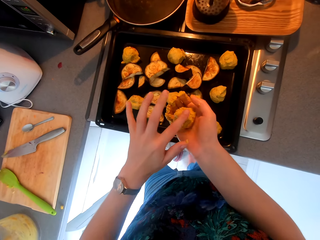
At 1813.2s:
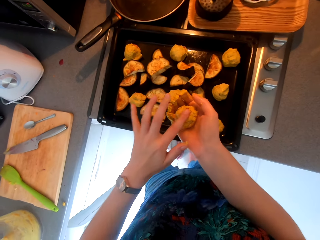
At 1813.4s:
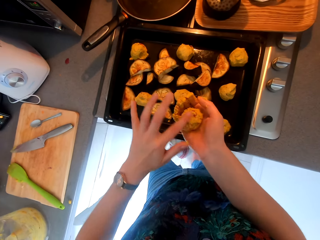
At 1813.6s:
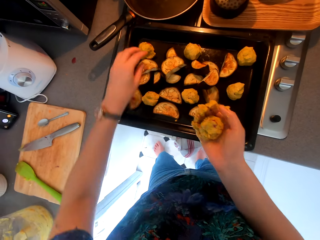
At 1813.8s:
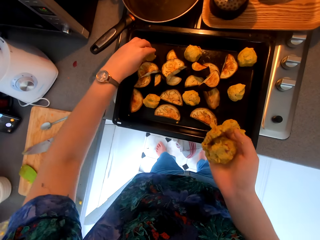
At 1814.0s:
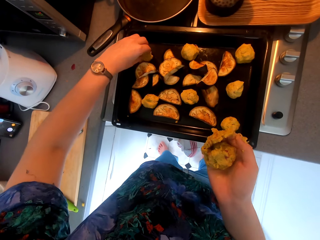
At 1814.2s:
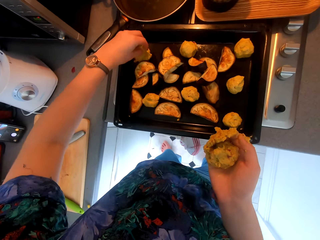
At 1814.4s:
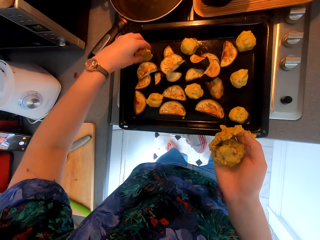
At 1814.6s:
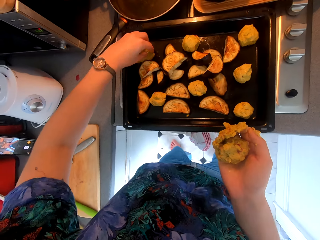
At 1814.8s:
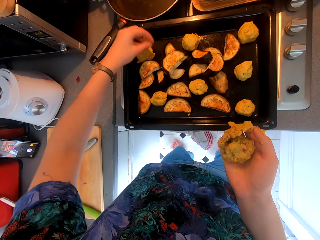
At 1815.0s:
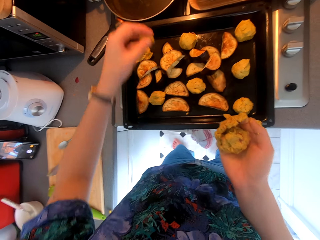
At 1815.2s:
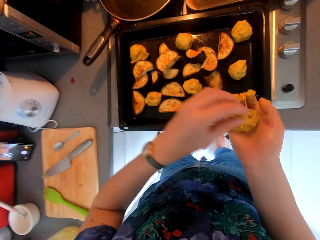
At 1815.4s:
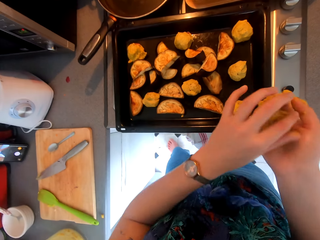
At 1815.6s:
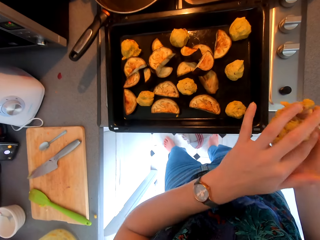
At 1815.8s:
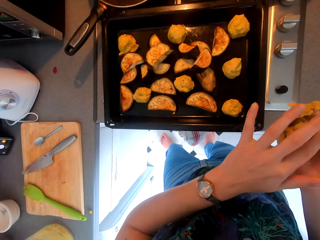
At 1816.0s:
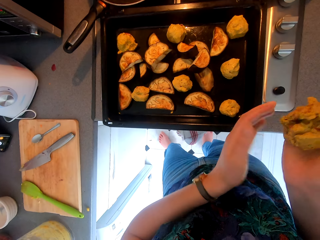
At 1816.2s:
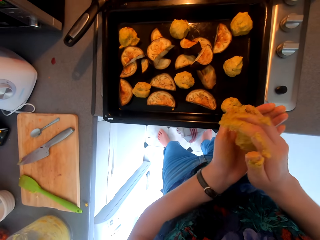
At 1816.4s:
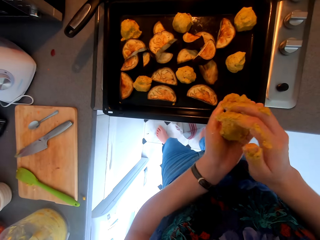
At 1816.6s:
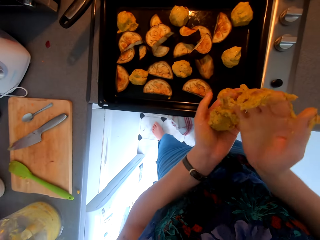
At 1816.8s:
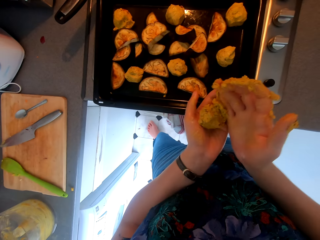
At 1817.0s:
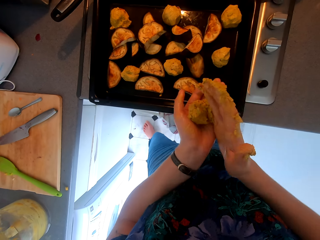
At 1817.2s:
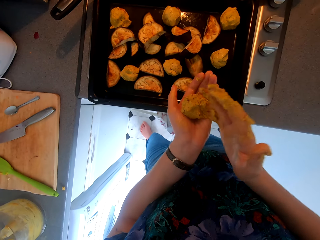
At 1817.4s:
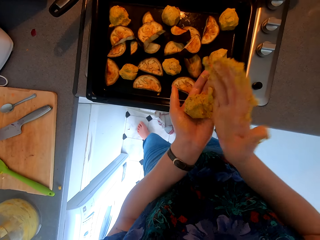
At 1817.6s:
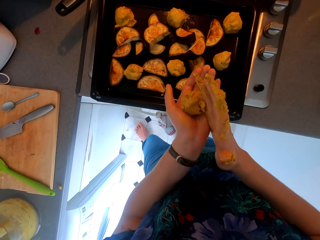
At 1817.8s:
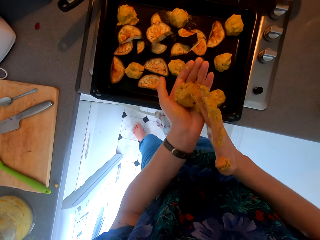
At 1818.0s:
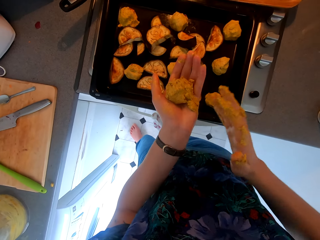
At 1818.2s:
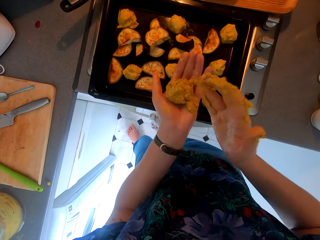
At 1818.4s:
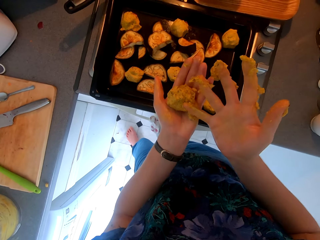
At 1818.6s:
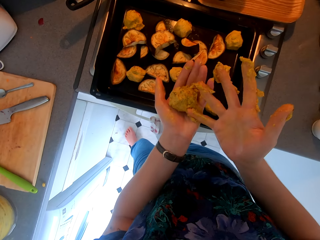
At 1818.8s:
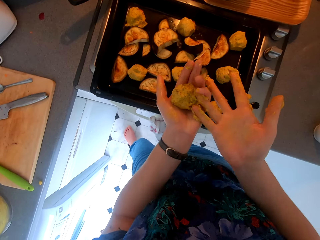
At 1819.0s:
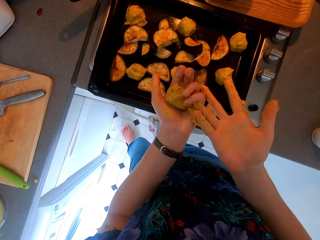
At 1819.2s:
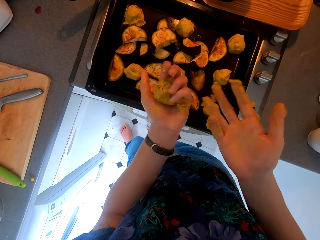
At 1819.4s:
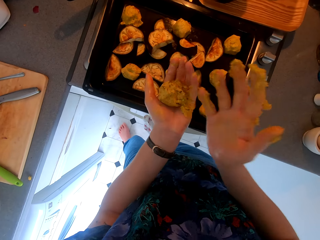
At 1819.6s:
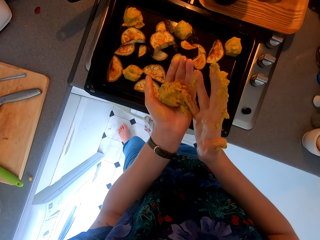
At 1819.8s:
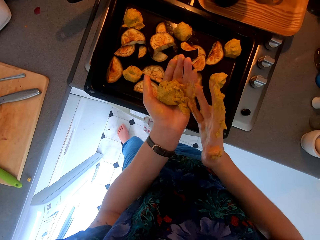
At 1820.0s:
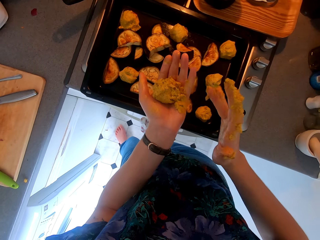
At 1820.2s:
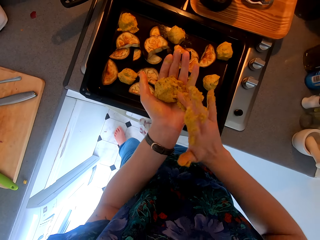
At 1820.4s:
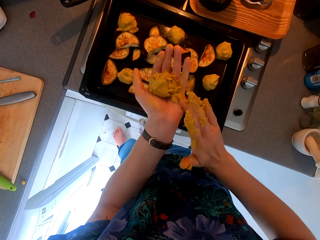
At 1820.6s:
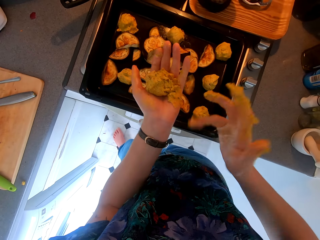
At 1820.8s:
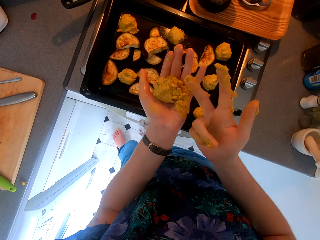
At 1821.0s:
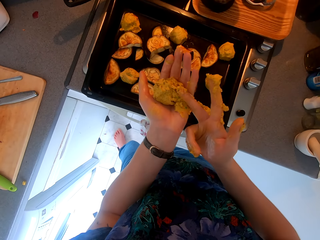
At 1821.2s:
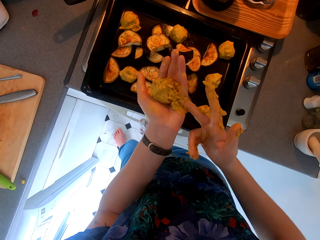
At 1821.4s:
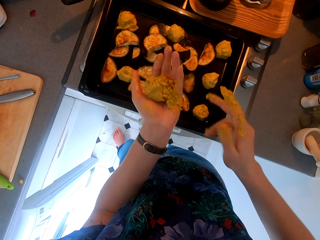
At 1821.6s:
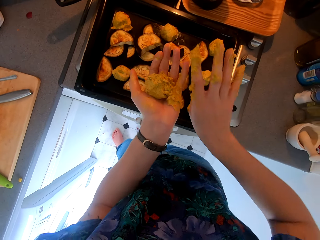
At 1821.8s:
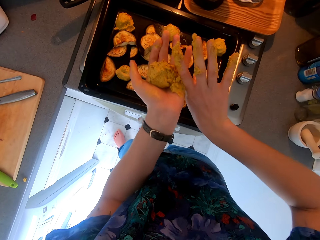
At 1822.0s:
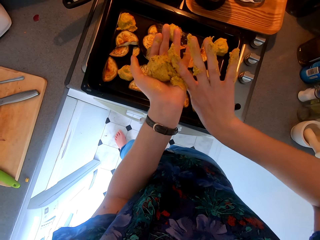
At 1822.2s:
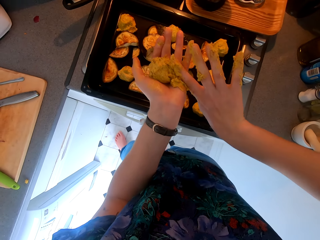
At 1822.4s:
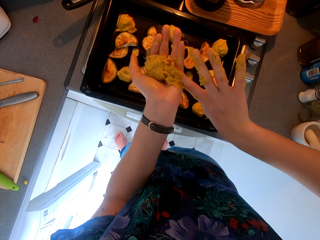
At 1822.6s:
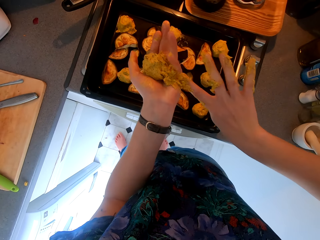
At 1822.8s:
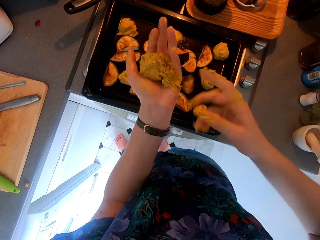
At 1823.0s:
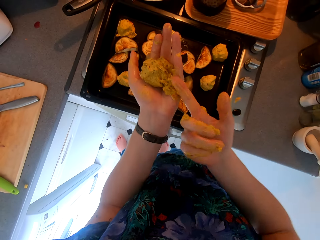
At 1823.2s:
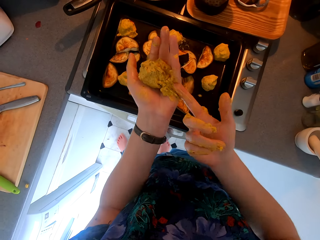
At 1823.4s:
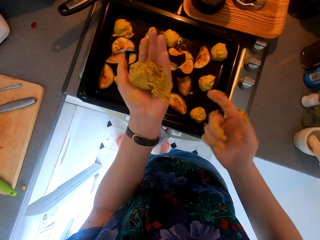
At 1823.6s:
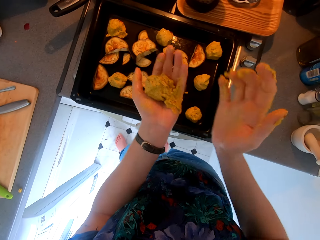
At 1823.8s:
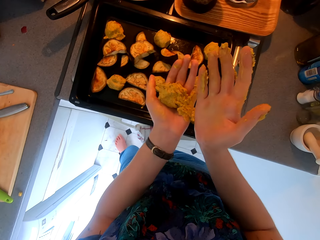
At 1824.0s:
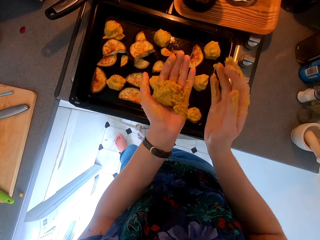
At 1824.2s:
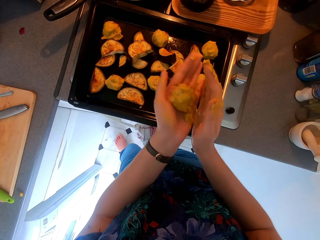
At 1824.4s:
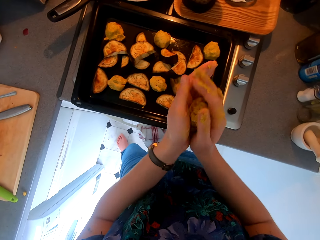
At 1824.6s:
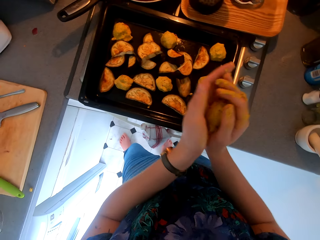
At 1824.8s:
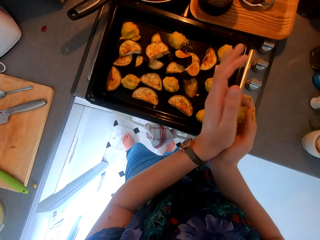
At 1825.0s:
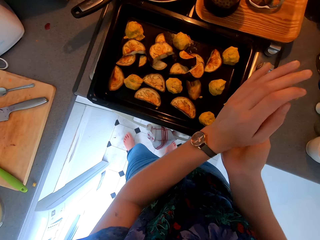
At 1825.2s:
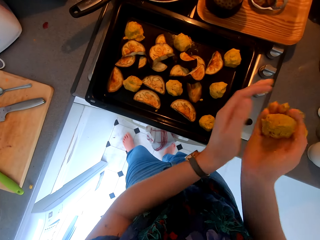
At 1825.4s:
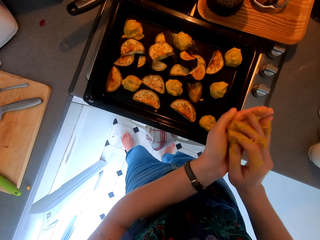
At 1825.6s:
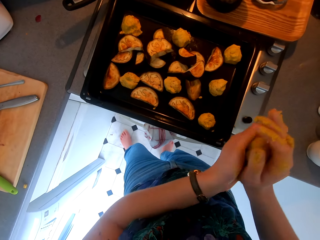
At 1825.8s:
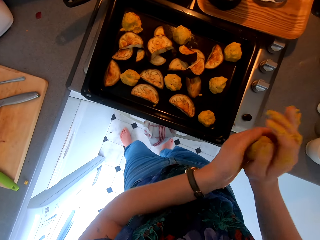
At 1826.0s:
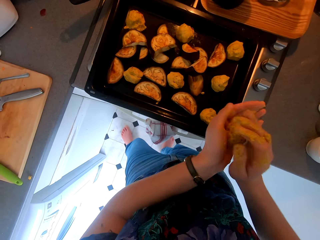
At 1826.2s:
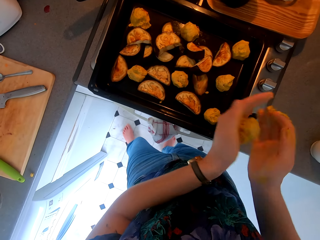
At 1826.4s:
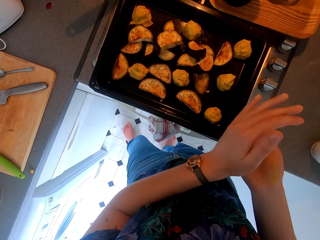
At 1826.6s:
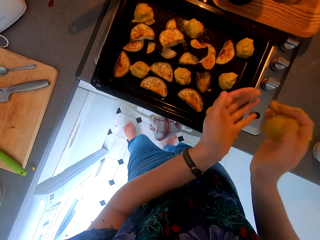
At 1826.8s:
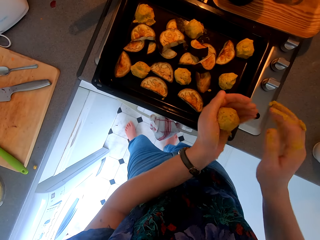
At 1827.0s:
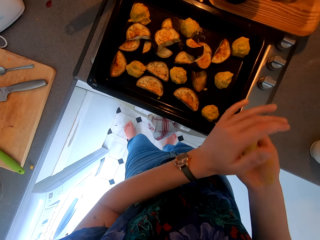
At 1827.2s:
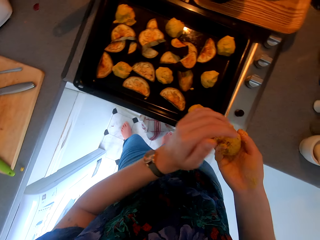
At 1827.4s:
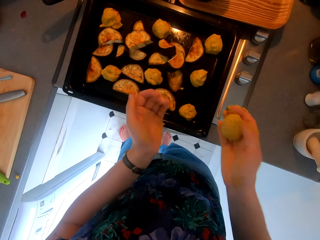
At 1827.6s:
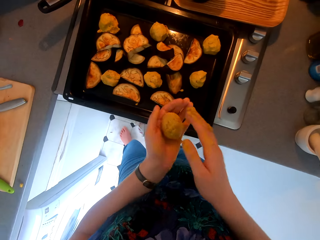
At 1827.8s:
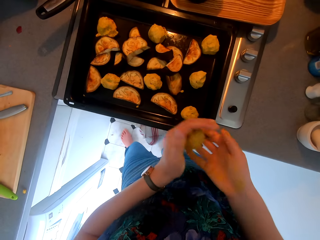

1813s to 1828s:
The camera wearer bakes something with hands. They cut something, place something on the hand, and bake something with hands. They remove the stuck potato from the fingers. They wipe something on the other hand. They bake something with hands. They roll the potato.

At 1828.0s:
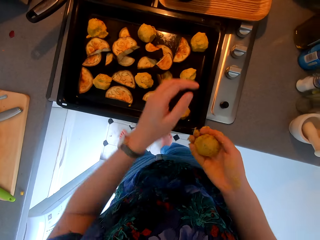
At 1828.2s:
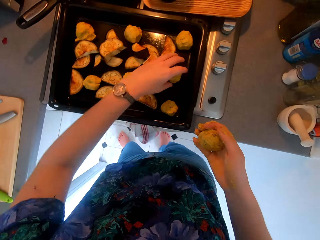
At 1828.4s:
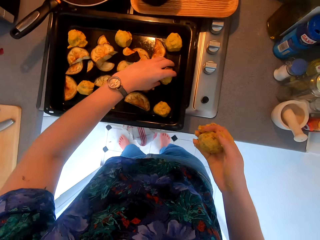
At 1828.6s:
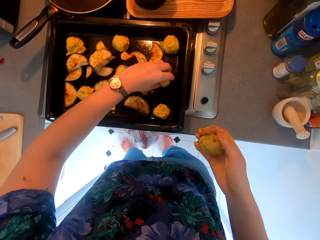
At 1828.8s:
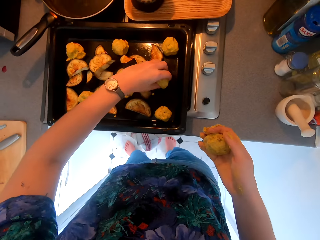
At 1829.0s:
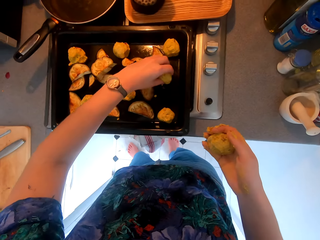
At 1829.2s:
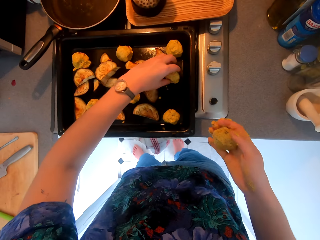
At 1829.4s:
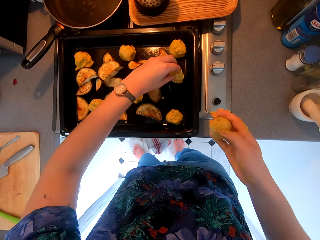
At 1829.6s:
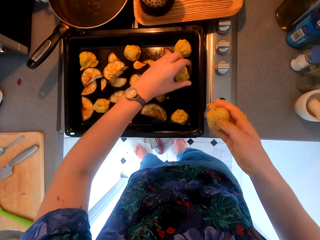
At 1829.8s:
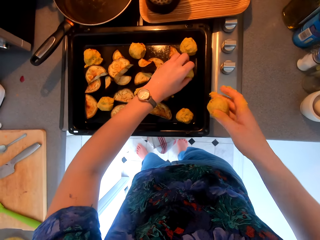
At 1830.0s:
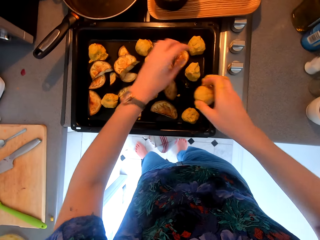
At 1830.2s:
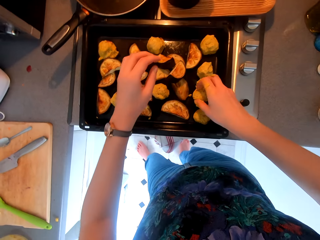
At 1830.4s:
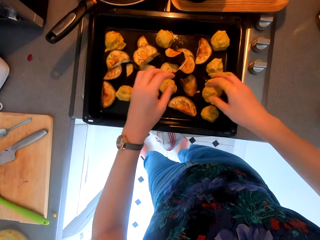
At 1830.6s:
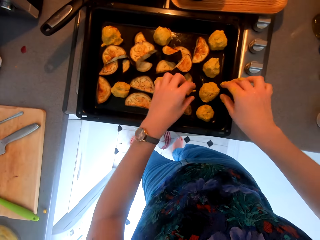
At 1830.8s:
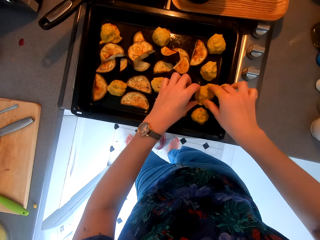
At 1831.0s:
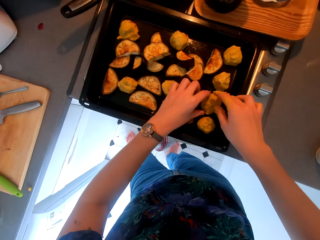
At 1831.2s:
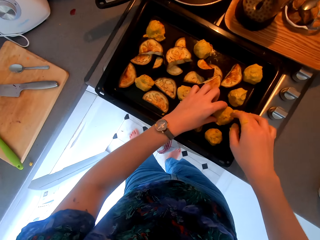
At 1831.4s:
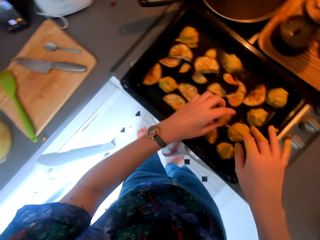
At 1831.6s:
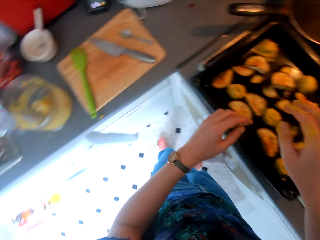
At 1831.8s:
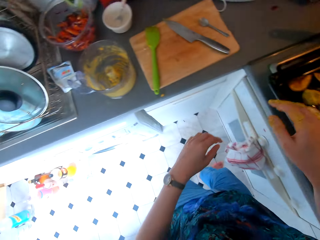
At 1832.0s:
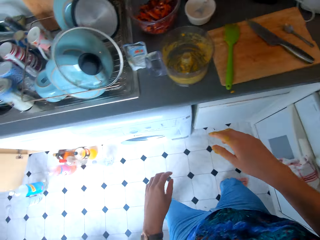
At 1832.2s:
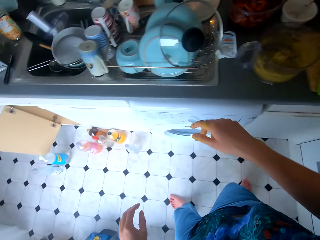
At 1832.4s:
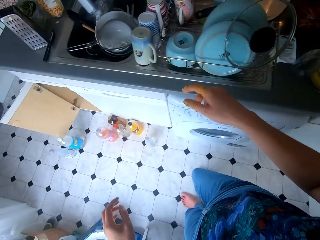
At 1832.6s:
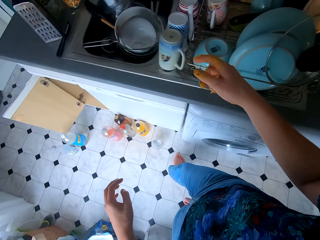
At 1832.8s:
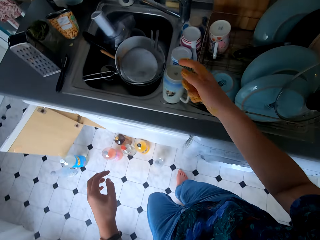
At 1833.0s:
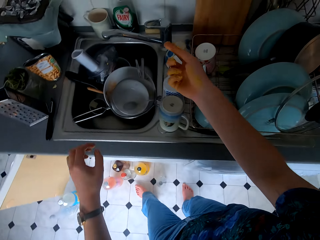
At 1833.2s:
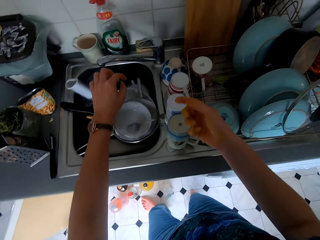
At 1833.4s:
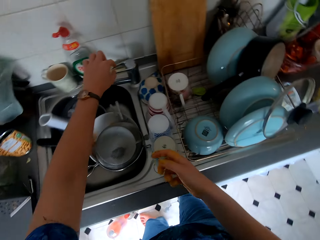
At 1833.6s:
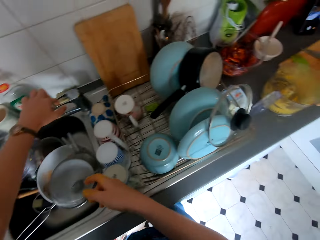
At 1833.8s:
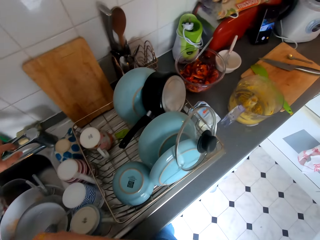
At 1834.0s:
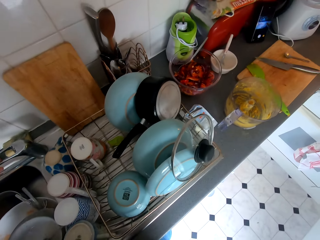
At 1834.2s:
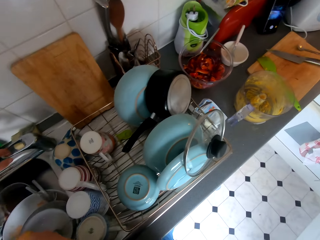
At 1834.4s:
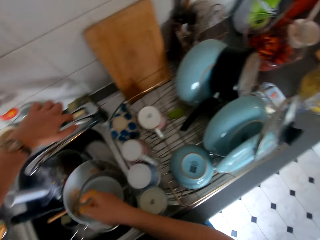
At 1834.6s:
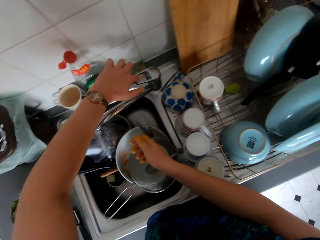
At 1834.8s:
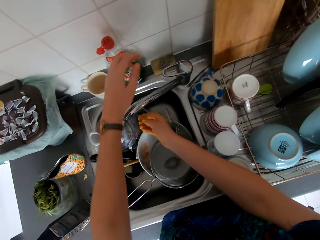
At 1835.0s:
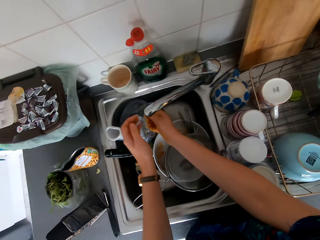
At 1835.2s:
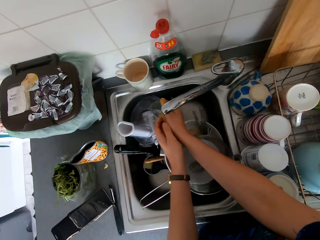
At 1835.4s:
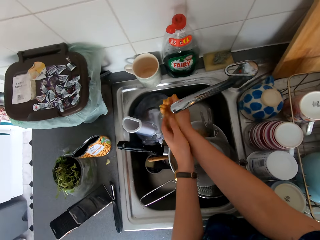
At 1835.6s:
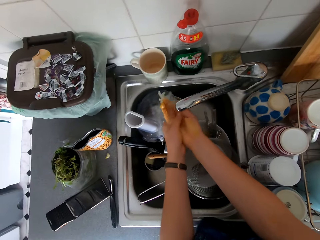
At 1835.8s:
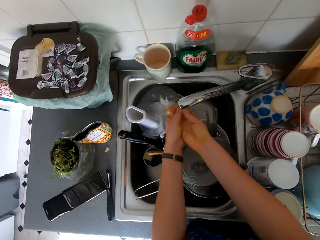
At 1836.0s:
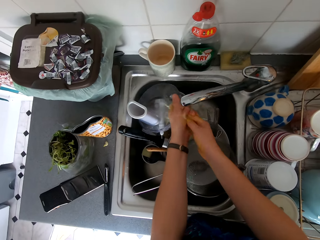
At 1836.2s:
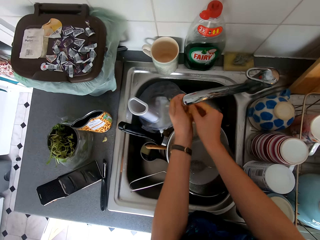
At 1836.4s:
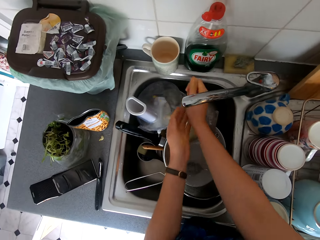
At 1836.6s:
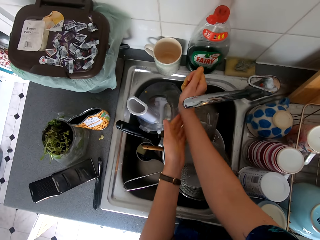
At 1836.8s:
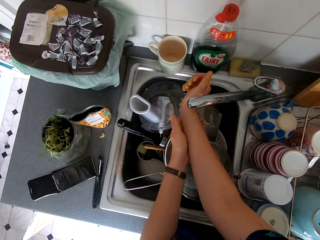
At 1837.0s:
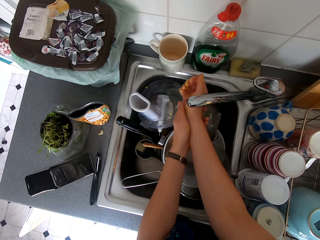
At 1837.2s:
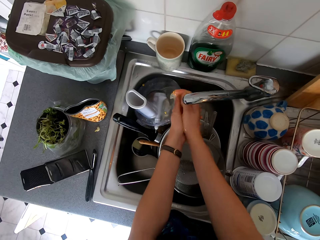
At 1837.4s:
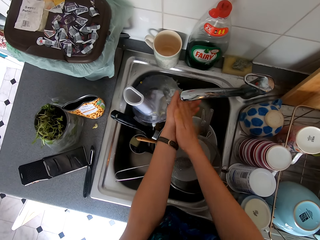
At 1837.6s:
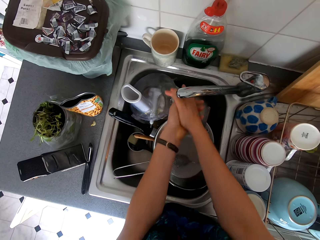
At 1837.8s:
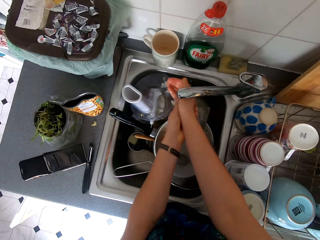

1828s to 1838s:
The camera wearer lifts something. They move a potato on the tray and put the potato on the tray. They walk around, open the water tap, and wash the hands with water.
